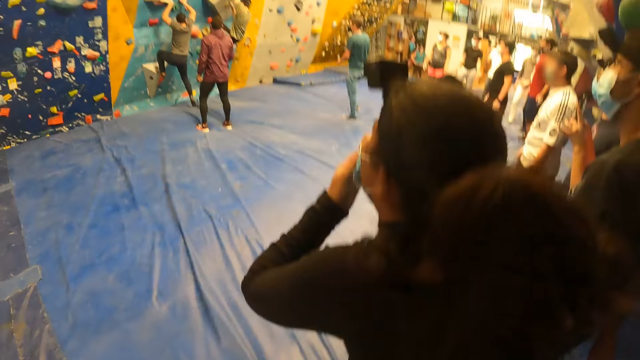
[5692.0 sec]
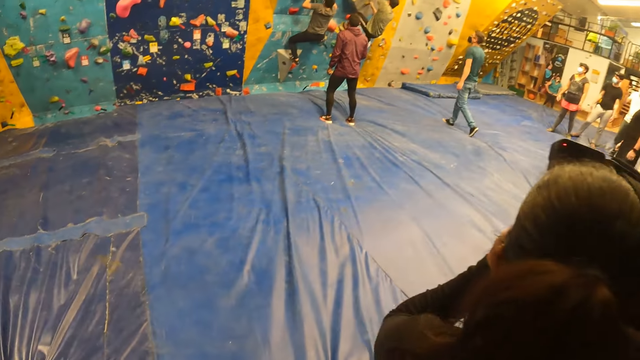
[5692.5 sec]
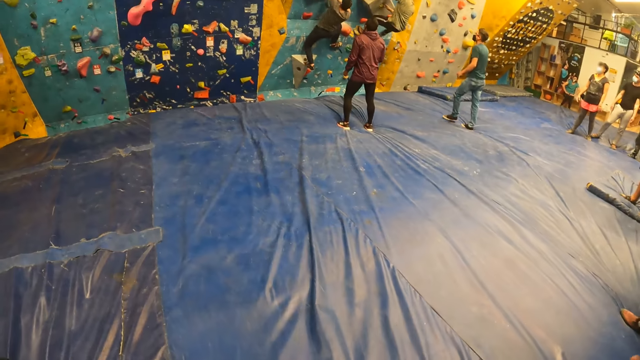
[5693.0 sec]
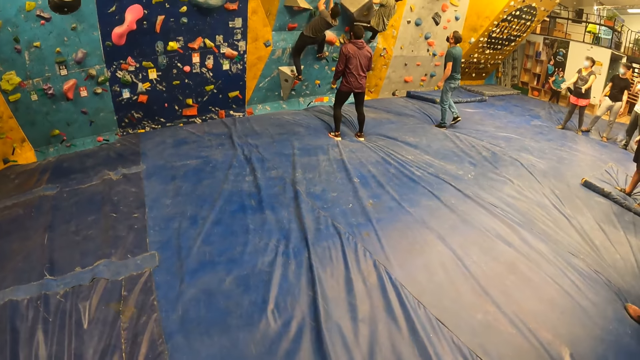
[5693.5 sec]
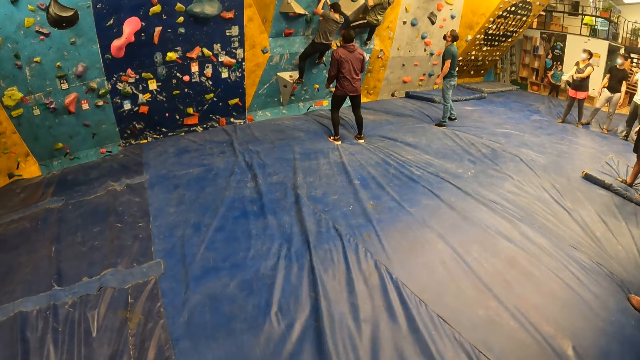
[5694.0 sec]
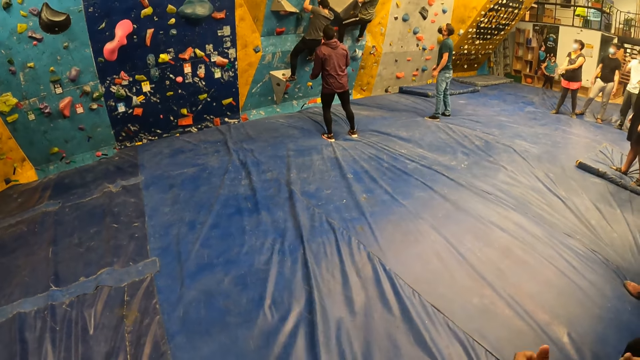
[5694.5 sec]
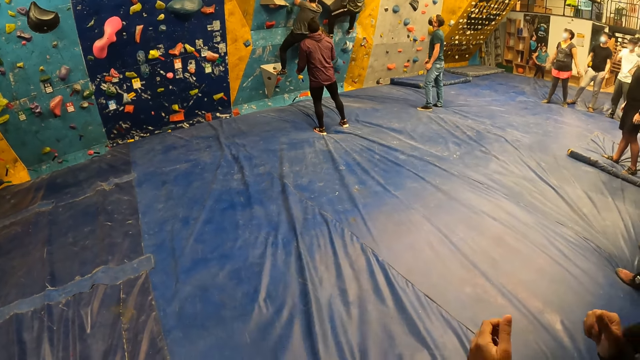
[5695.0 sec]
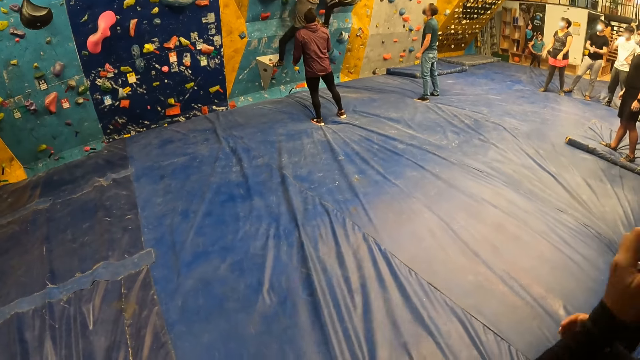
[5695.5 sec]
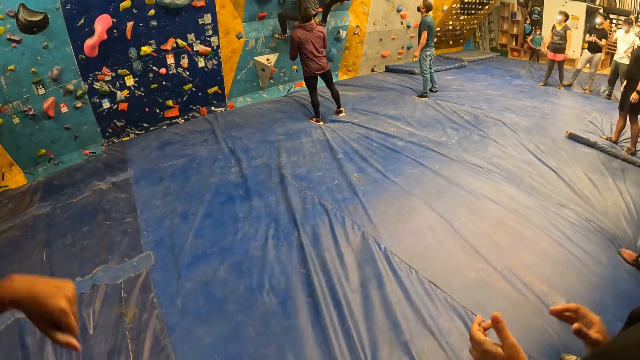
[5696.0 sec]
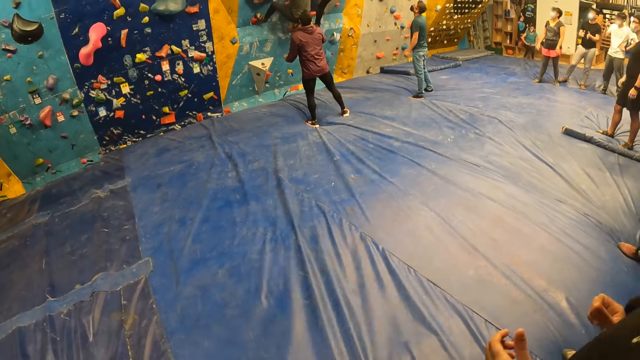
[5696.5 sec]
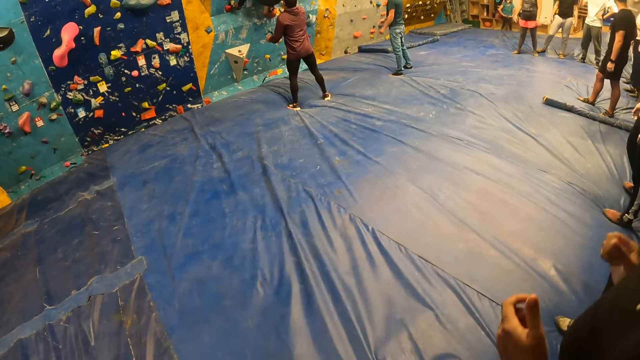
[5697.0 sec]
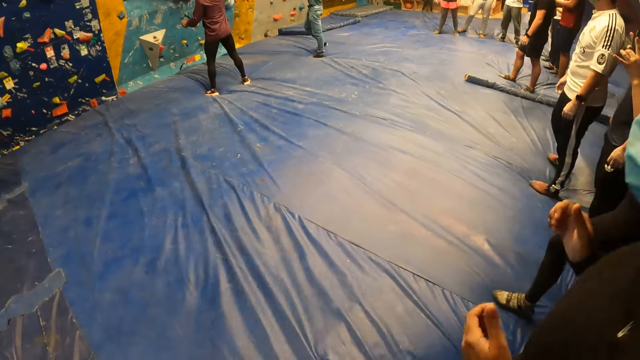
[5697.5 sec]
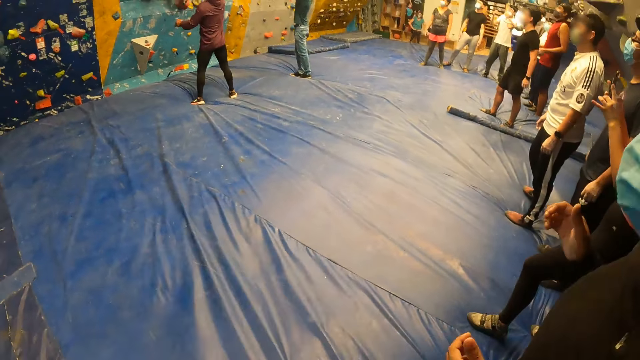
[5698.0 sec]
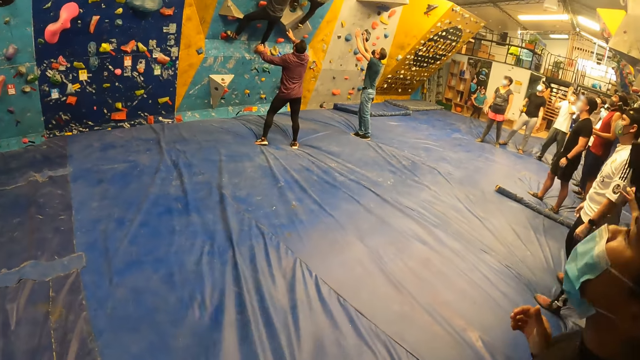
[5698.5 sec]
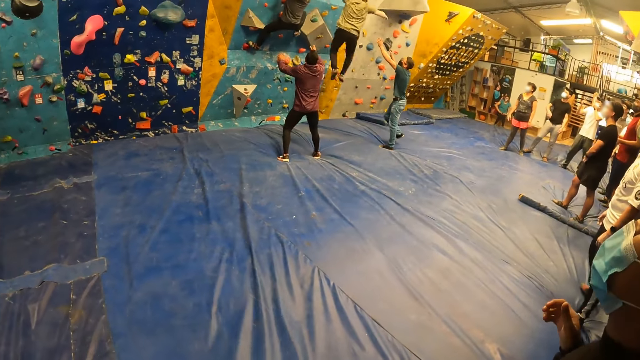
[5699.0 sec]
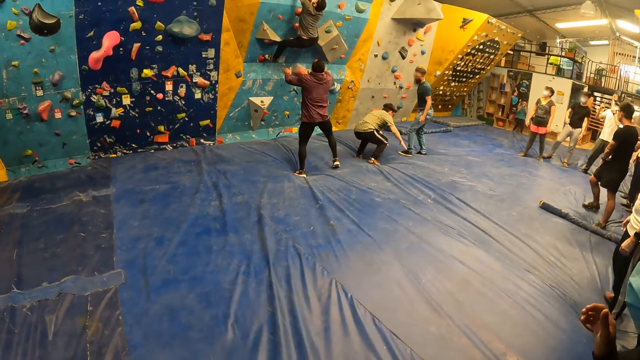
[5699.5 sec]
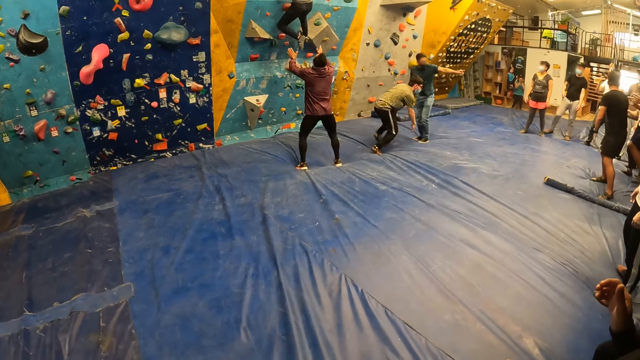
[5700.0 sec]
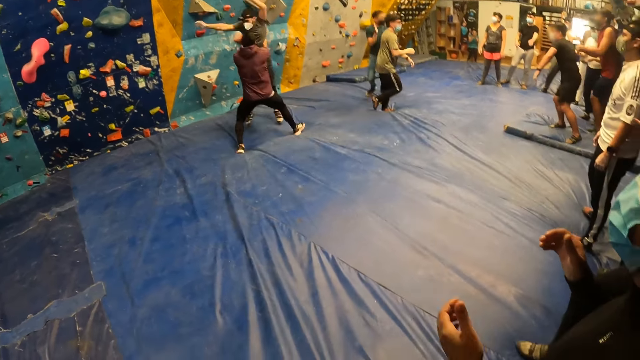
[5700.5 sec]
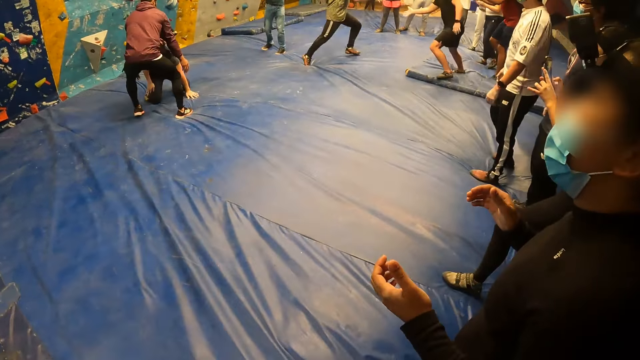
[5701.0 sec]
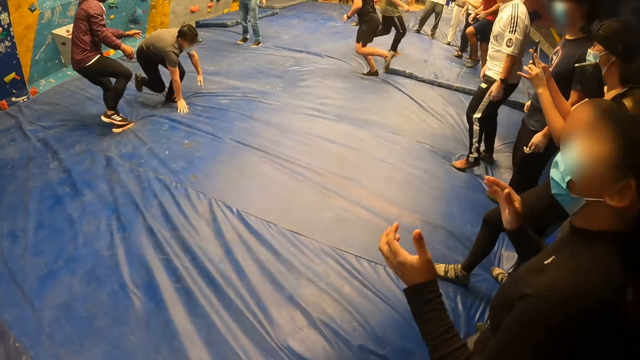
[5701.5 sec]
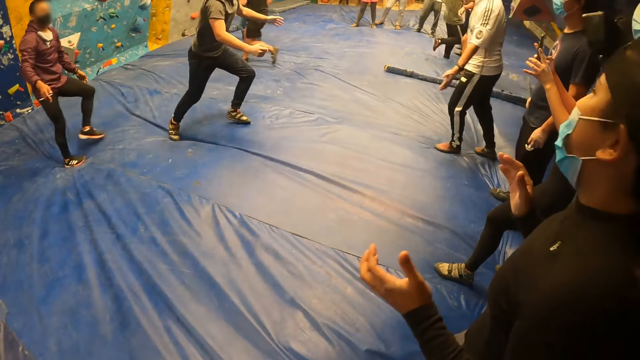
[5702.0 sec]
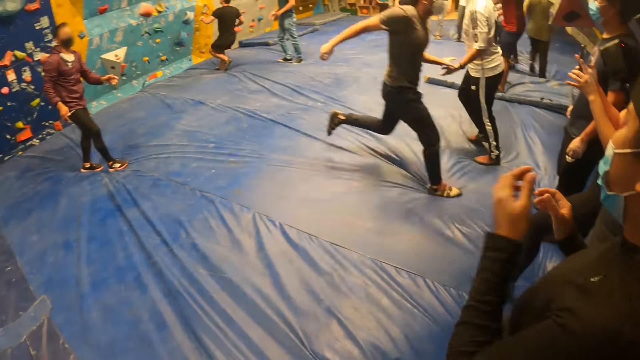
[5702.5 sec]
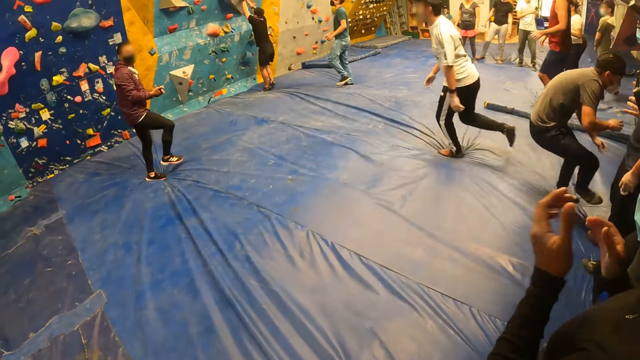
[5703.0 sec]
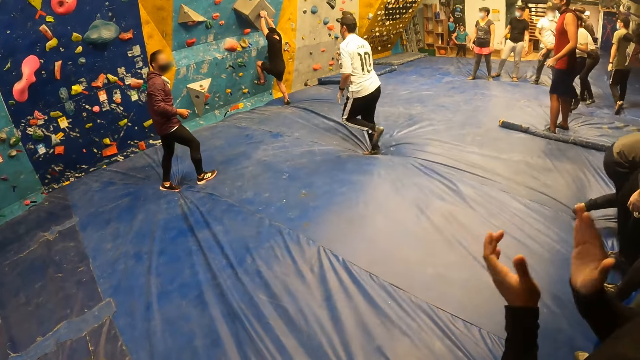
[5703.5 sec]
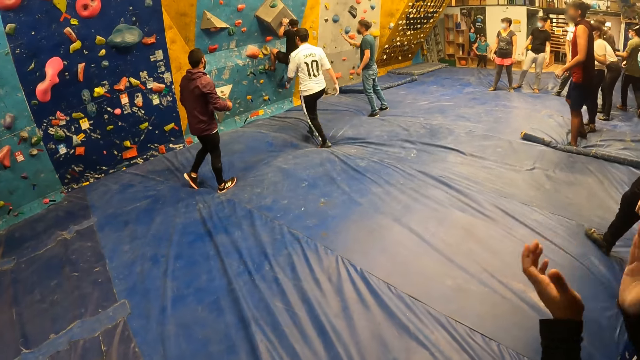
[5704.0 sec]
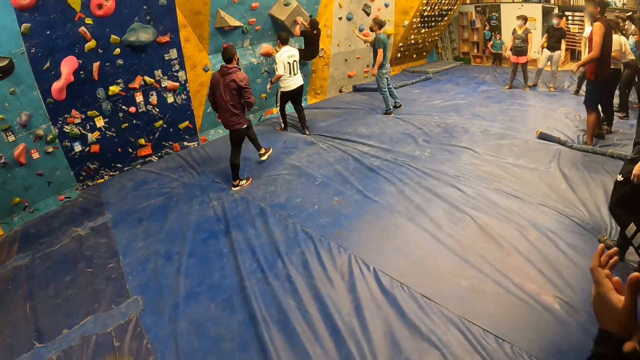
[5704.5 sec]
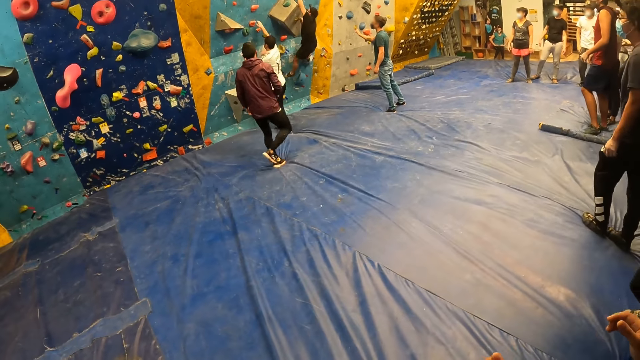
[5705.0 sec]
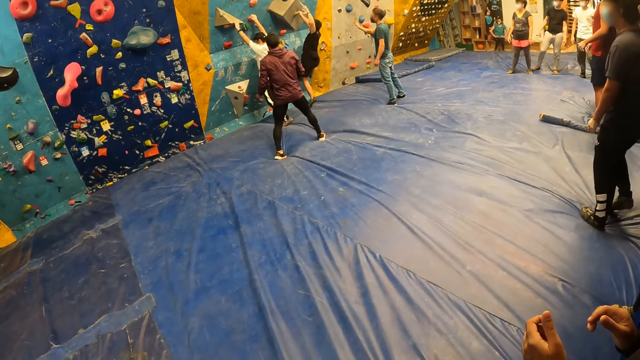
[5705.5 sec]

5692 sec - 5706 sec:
A woman jumps. A man looks up. Another woman moves both arms. Another man steps on the handle. The first woman jumps. A third man jumps down the bouldering wall. The second man jumps down the bouldering wall. An instructor guides the second man with his hands. The second man runs. Another man runs.

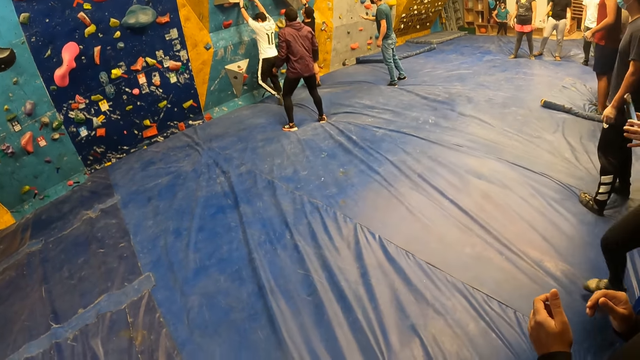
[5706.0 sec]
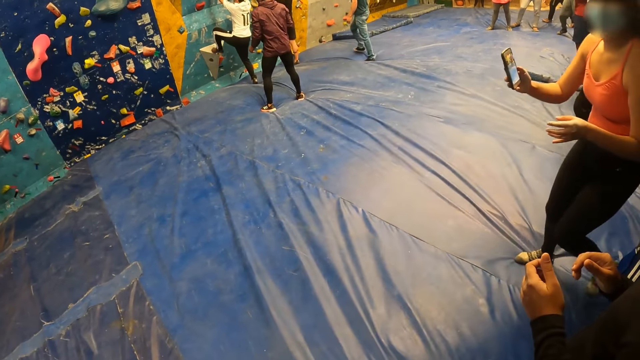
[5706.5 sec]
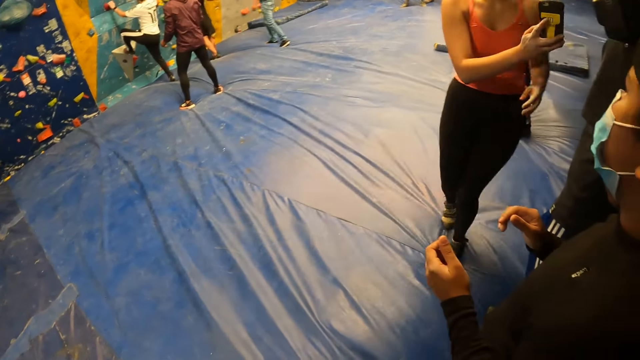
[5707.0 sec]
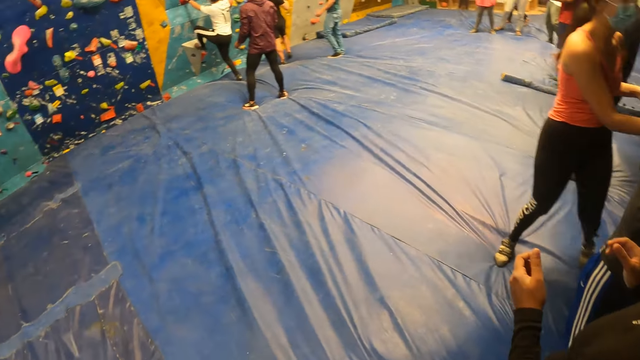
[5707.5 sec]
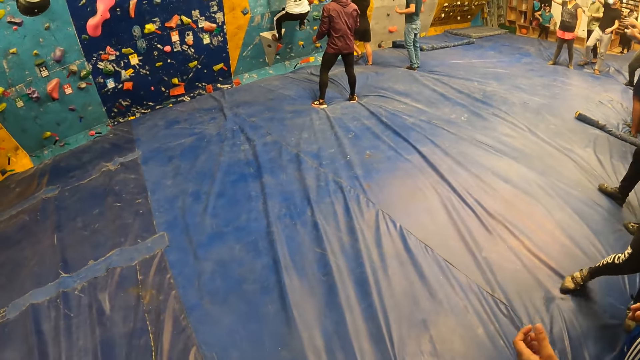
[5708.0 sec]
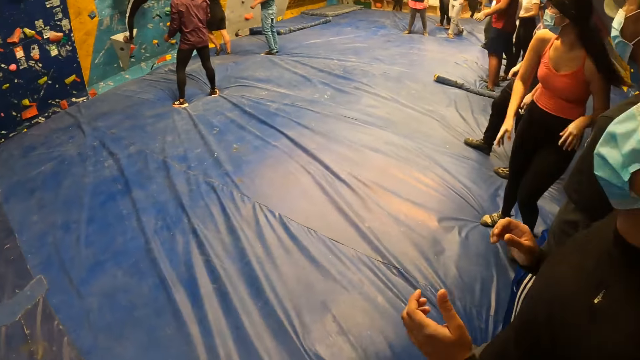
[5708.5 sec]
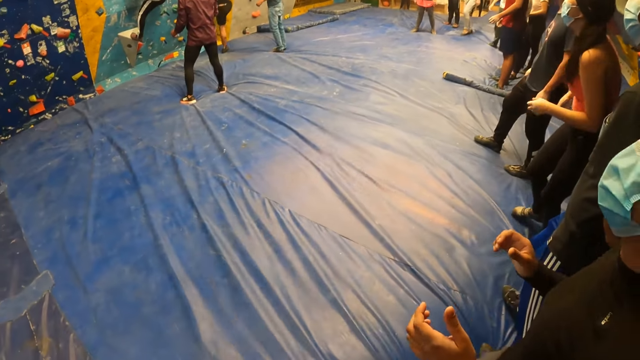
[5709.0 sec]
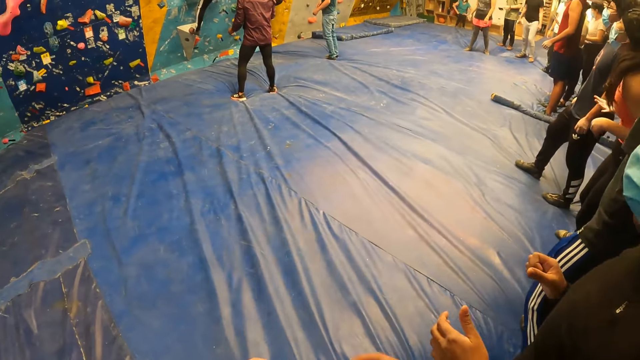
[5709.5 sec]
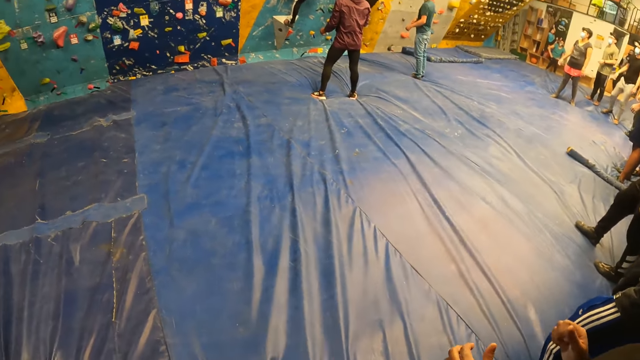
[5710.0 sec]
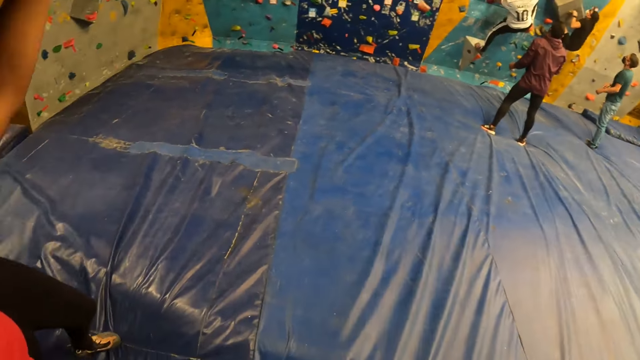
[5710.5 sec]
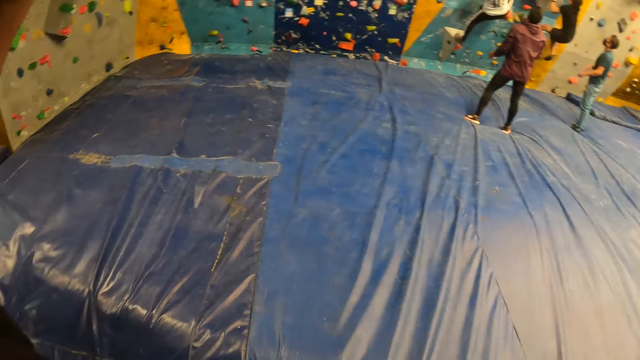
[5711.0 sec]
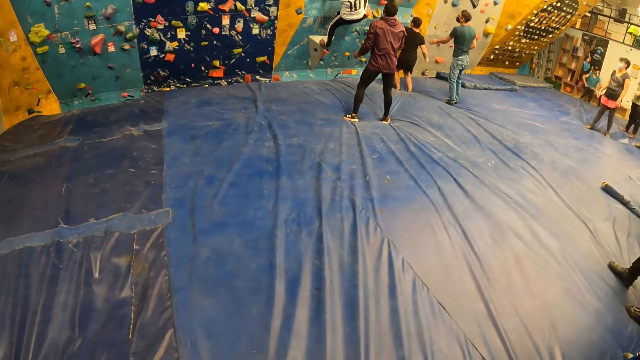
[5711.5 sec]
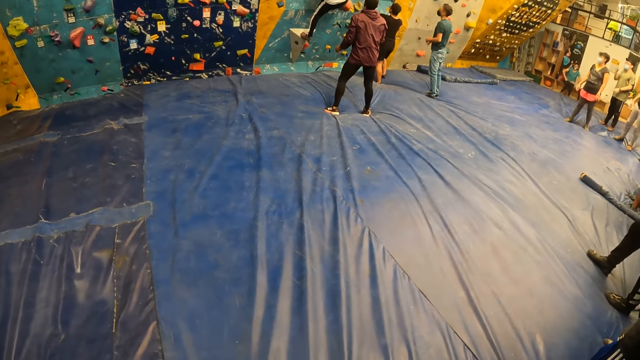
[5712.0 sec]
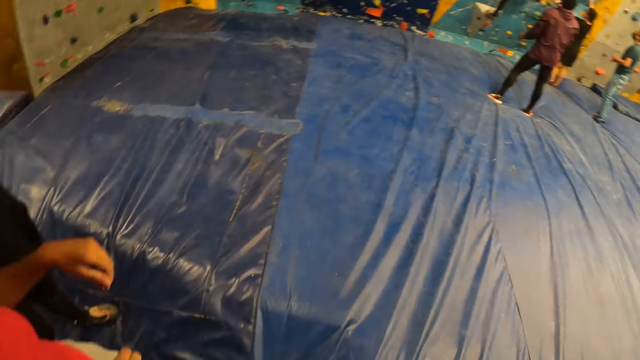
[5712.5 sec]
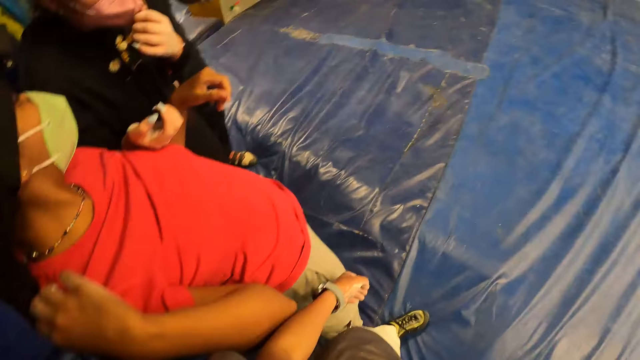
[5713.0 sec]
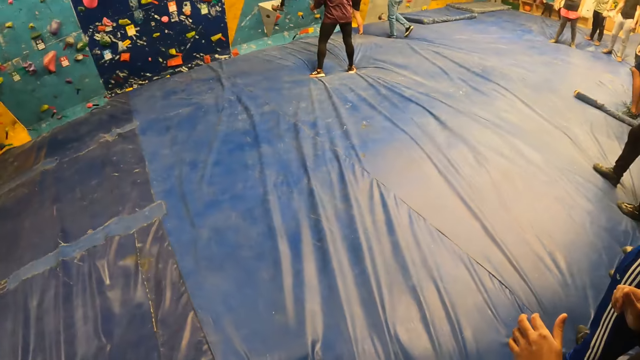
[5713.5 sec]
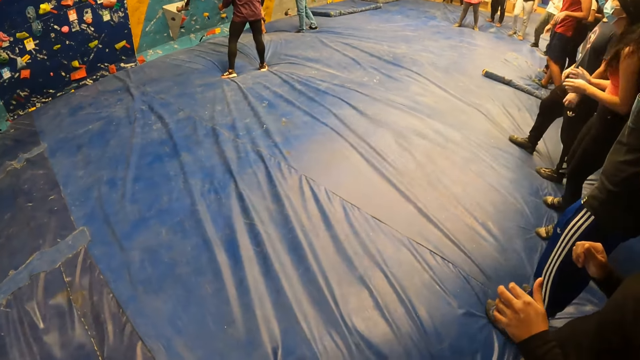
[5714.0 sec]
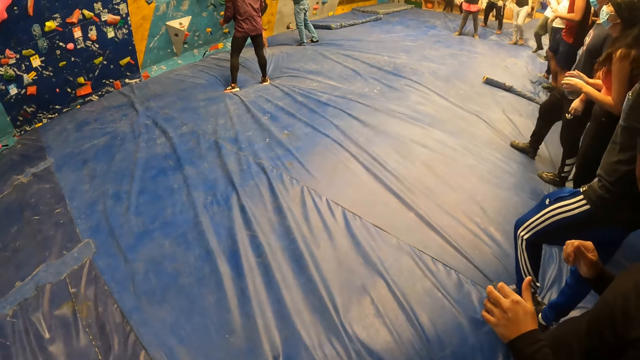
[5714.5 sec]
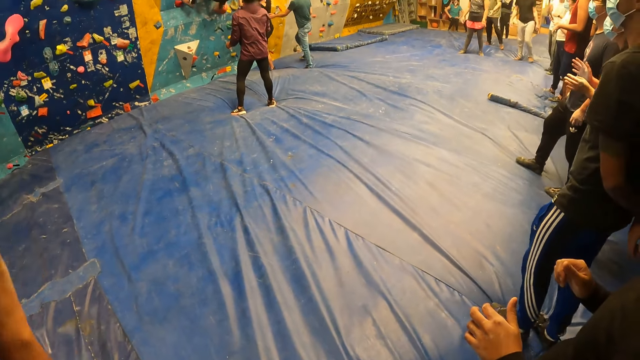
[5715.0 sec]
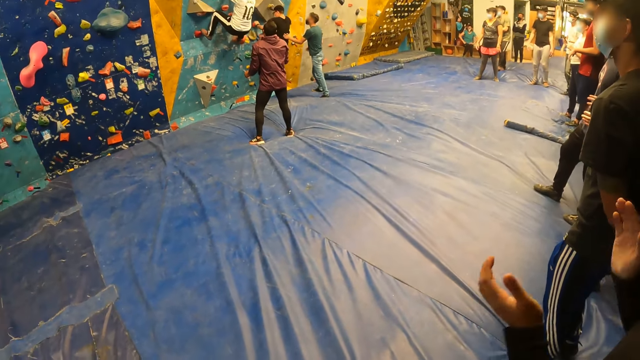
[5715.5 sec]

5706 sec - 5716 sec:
A man holds the handle. A woman holds a phone with her right hand. The man steps on the handle. Another woman jogs. Another man jumps off. A third woman moves.
